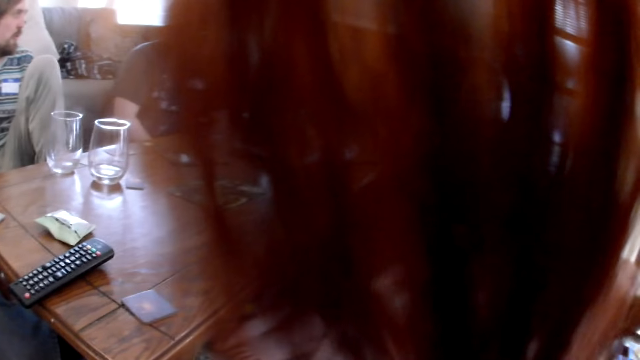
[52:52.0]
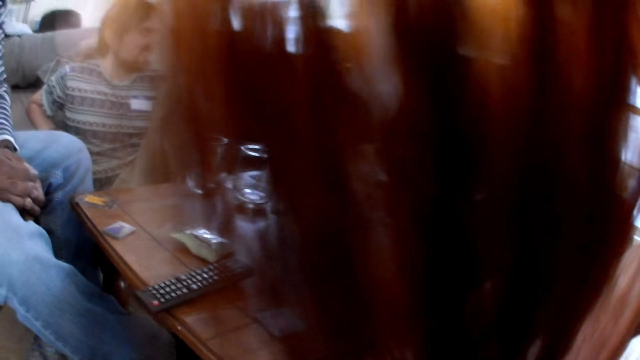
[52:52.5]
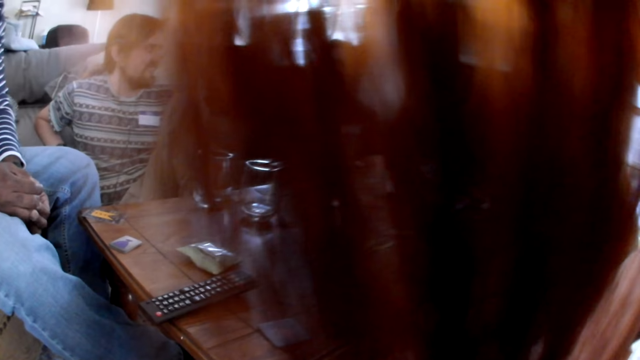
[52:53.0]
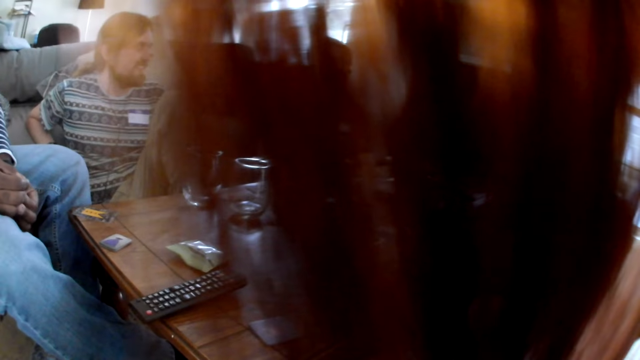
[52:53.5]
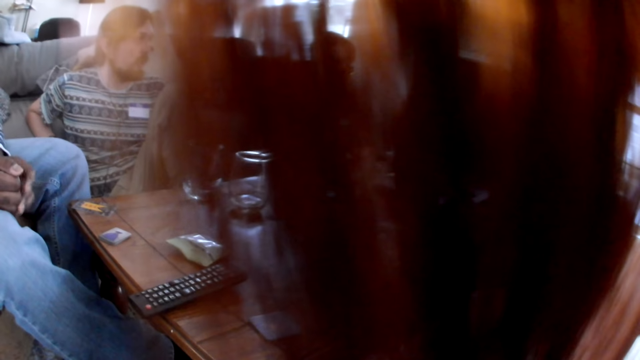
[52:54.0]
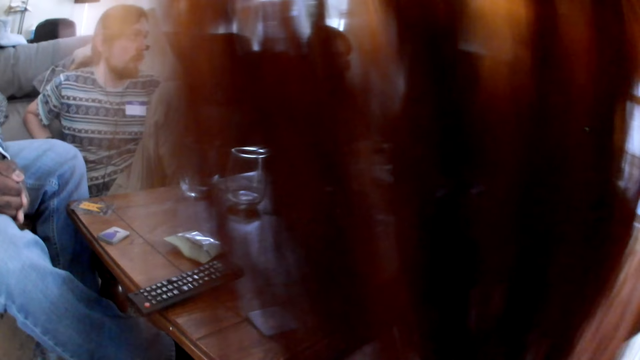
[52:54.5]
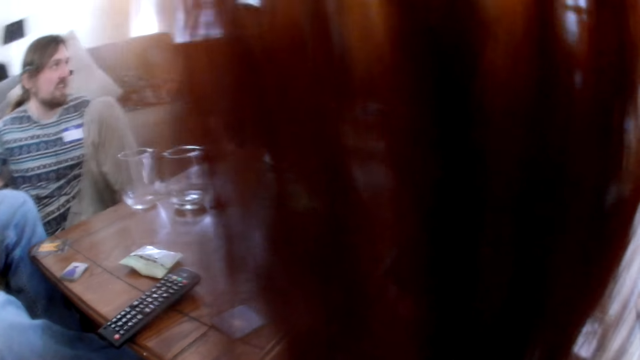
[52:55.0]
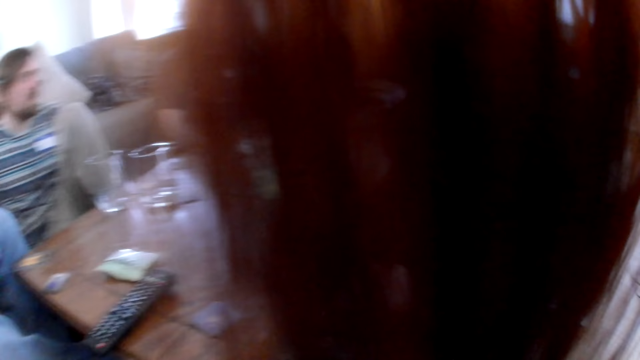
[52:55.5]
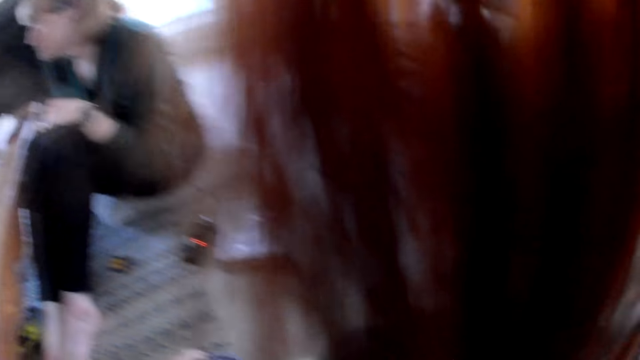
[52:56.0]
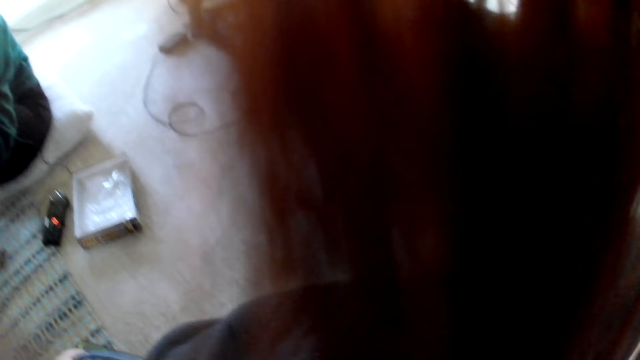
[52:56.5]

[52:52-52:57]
The camera wearer does a hand movement.

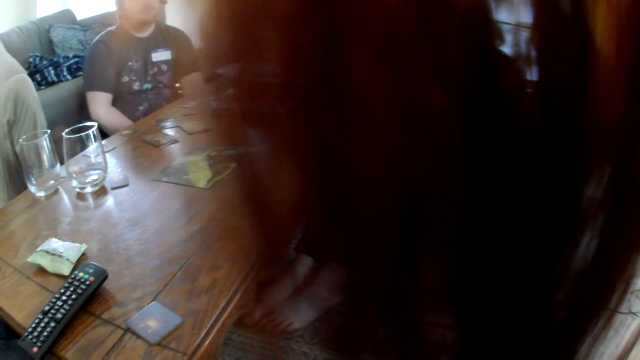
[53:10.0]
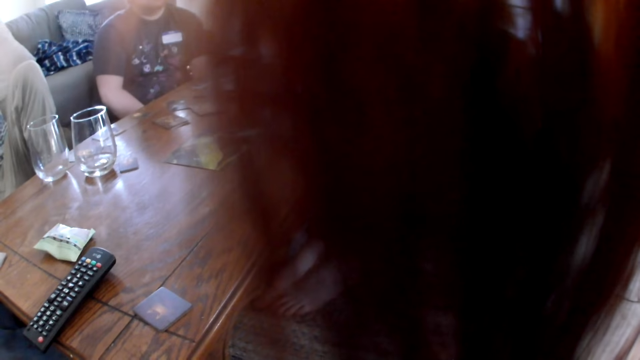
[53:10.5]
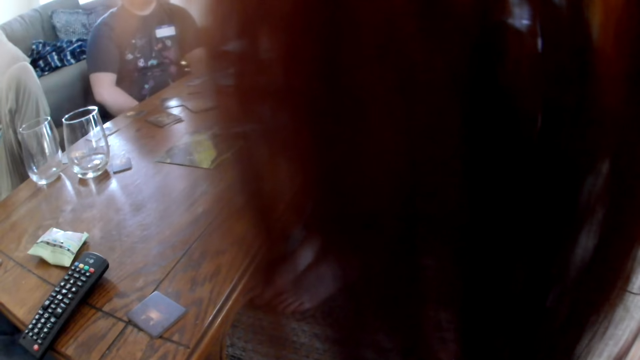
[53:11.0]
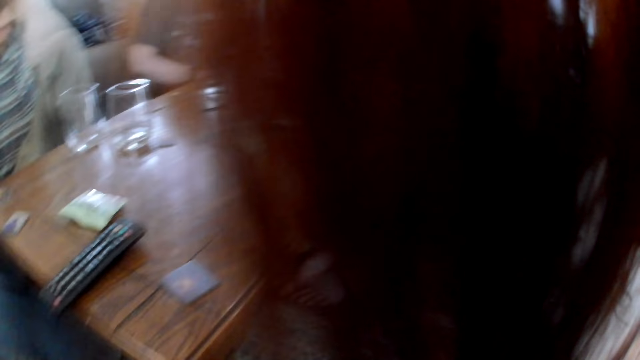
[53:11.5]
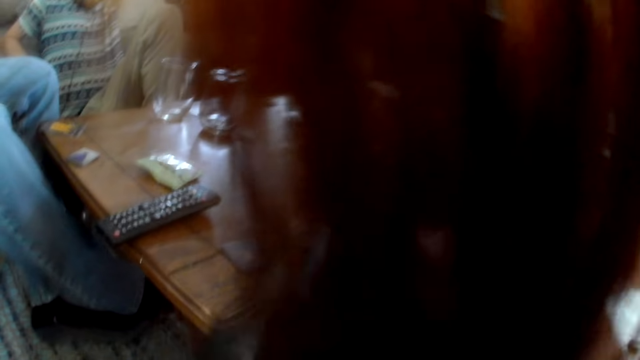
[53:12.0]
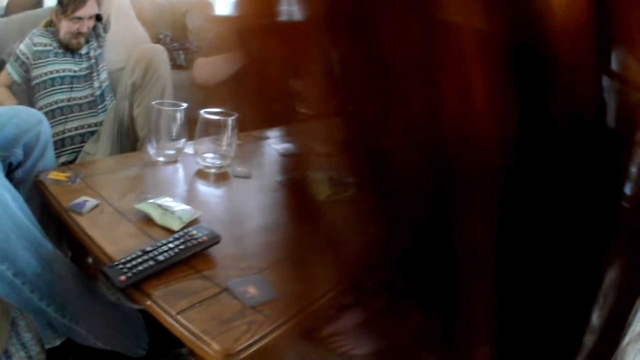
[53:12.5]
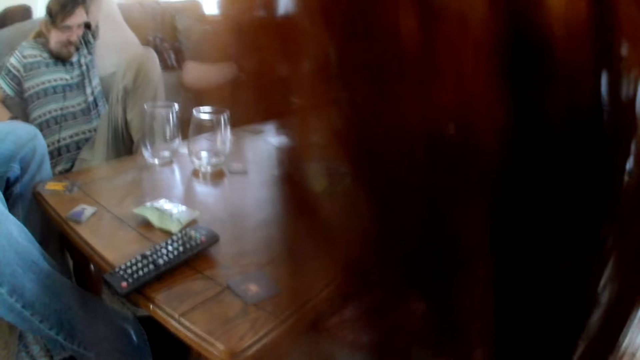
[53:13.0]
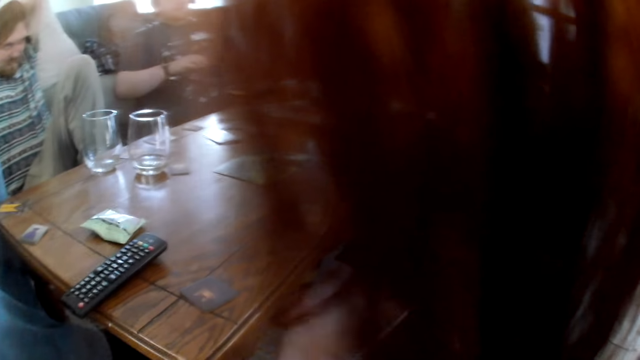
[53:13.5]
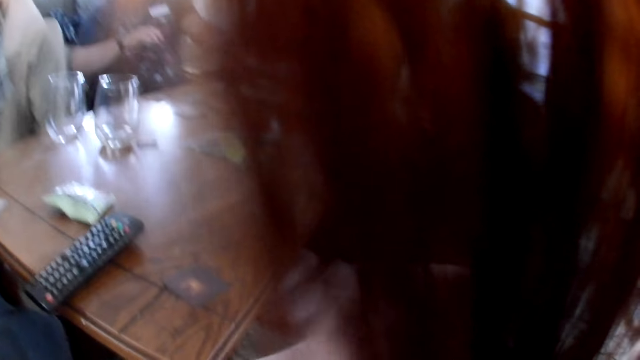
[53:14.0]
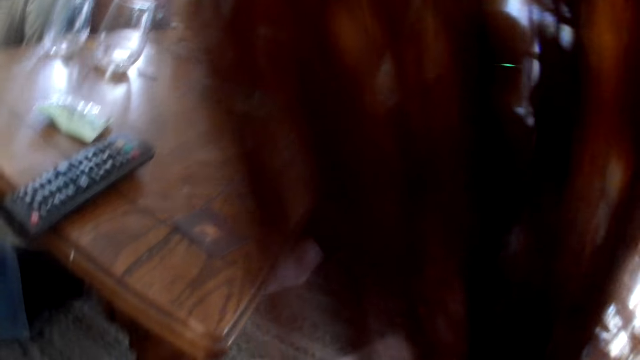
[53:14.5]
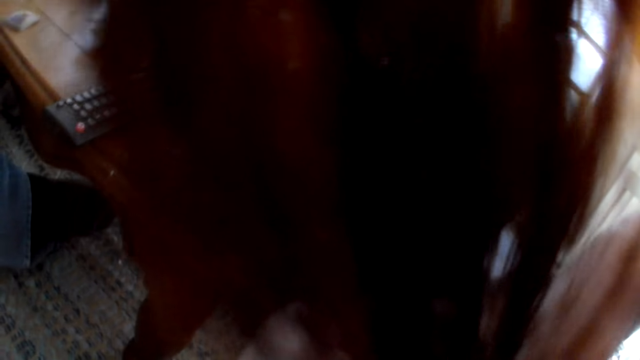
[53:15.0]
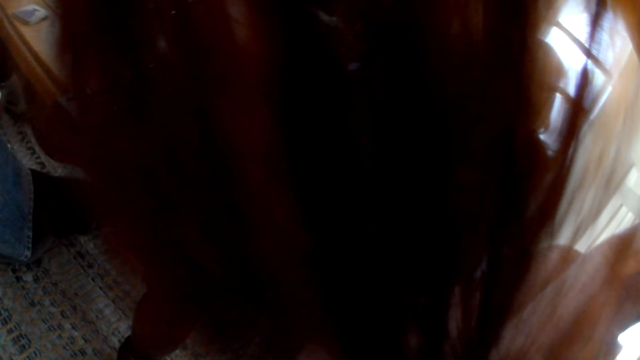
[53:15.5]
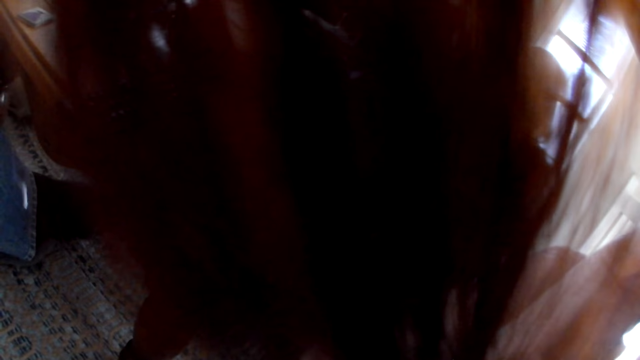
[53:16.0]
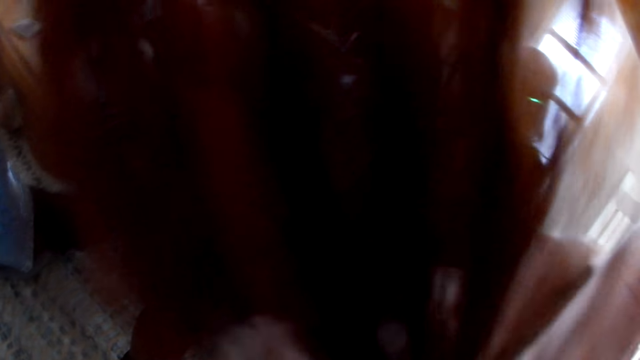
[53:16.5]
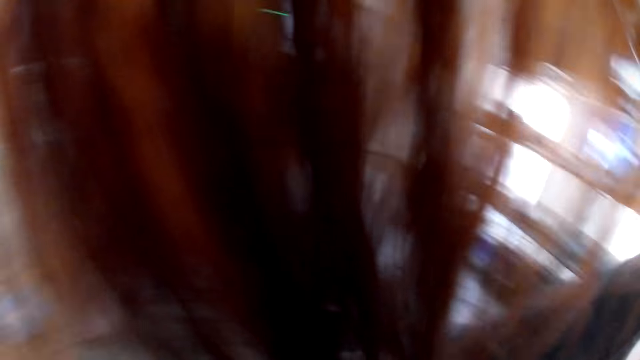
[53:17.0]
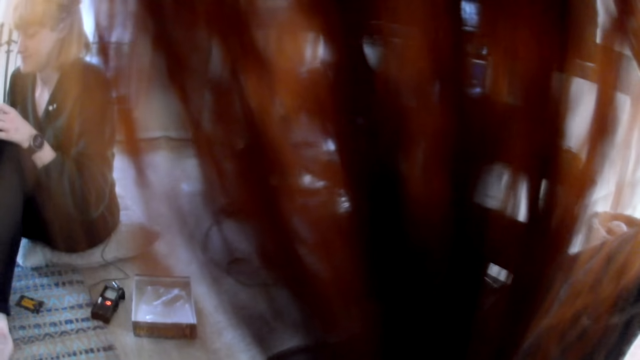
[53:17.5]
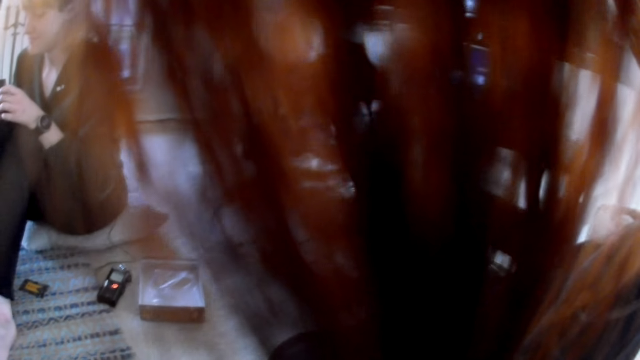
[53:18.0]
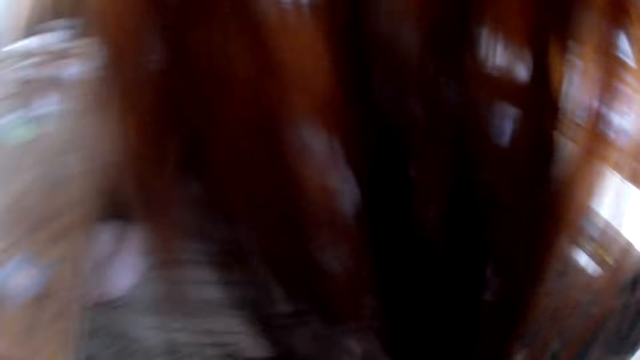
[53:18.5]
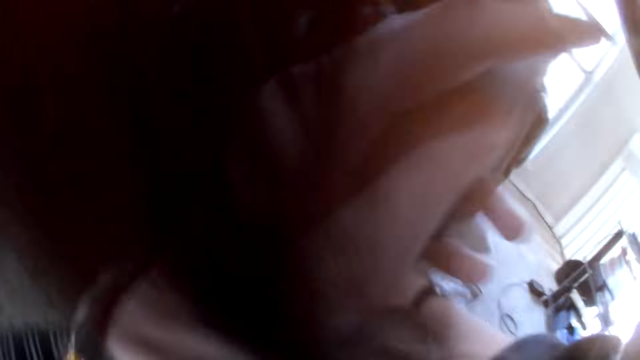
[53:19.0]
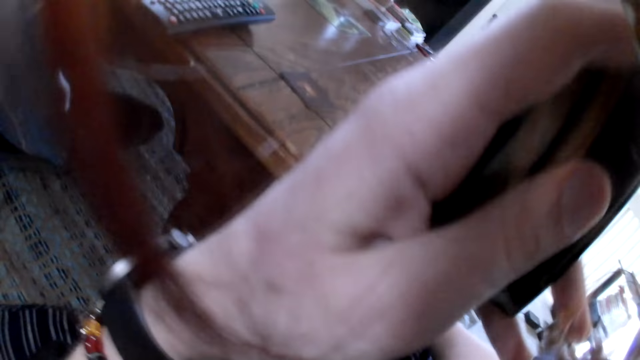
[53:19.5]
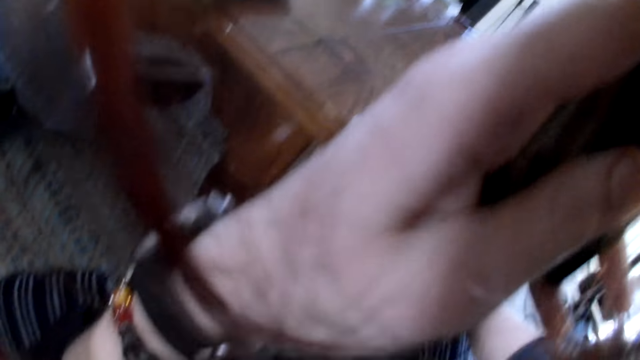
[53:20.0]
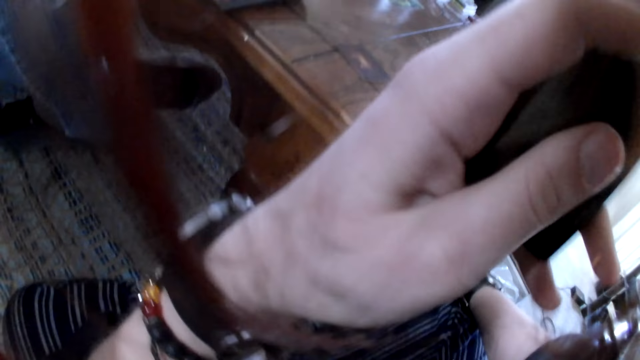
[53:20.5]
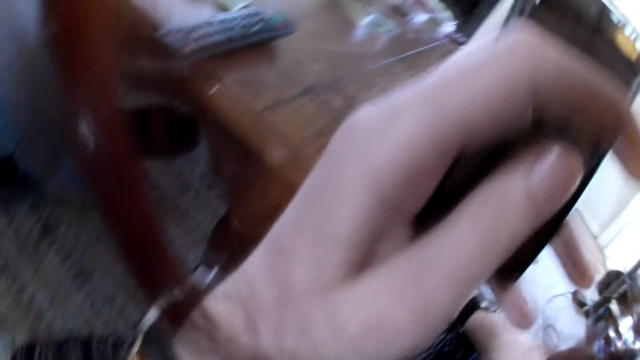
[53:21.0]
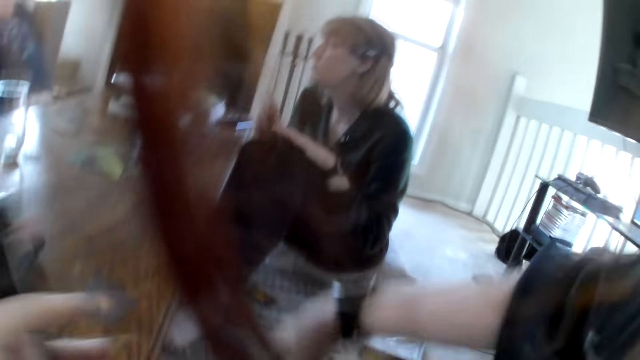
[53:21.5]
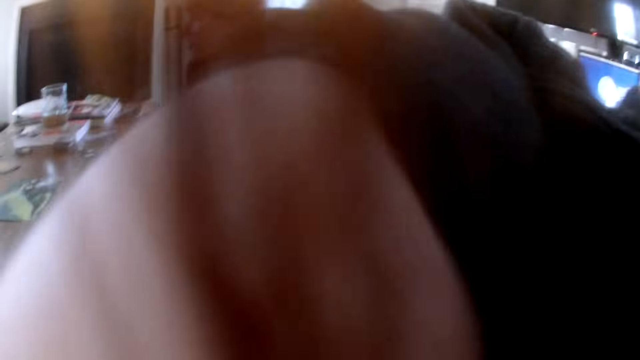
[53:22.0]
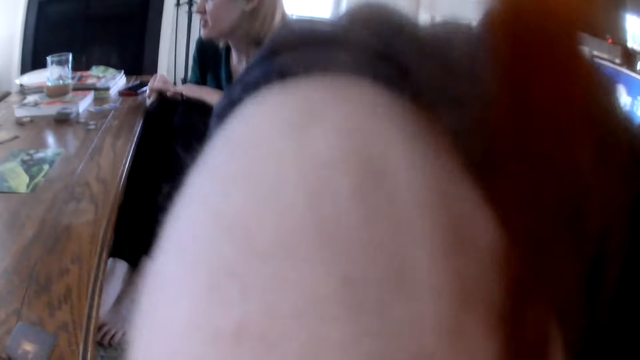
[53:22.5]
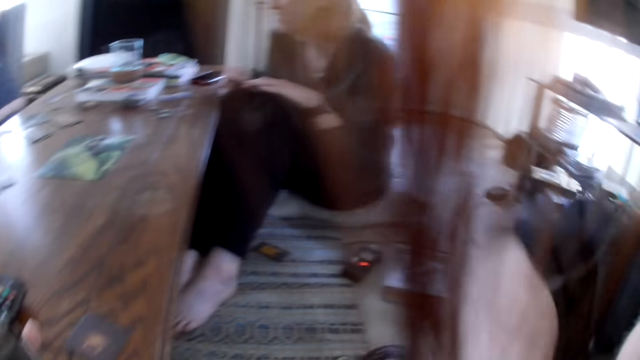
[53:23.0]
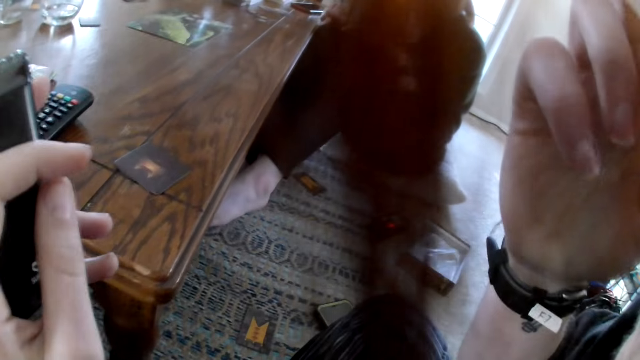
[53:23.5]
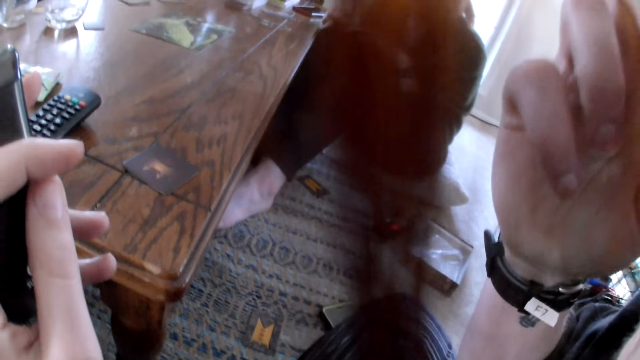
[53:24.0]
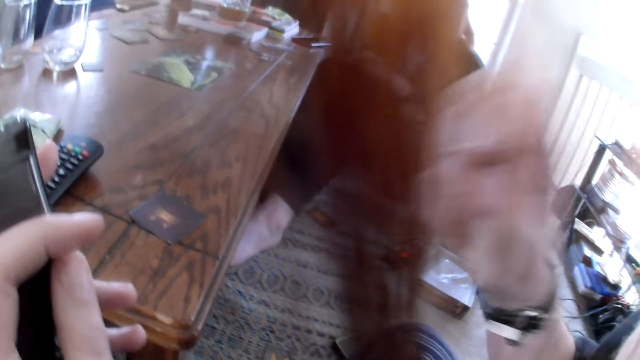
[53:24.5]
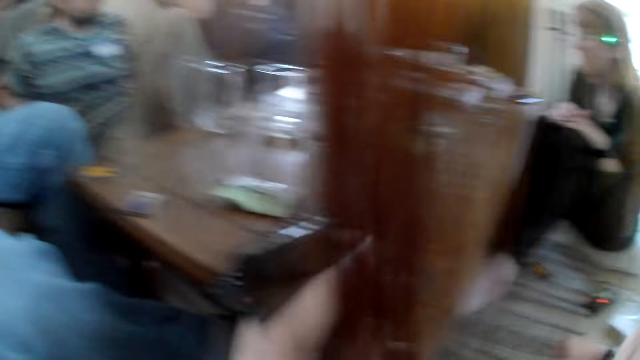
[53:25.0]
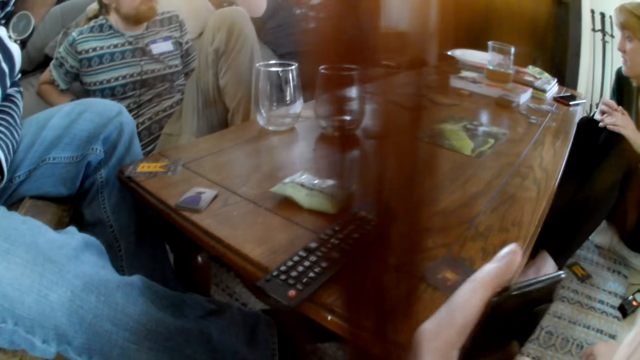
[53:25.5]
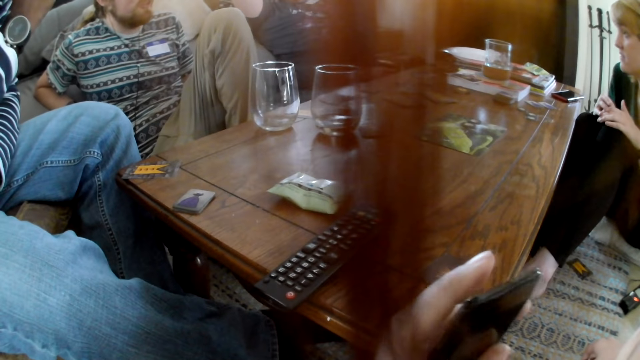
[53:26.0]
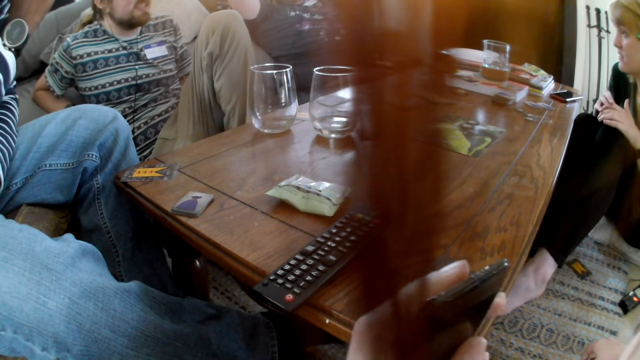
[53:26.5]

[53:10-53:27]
The camera wearer holds a remote with a hand. They do something with a hand. They operate the television with the remote.
